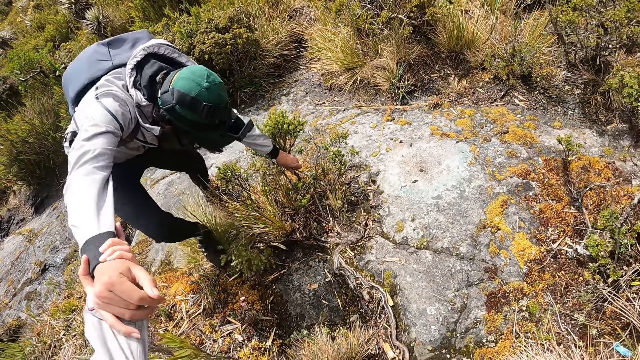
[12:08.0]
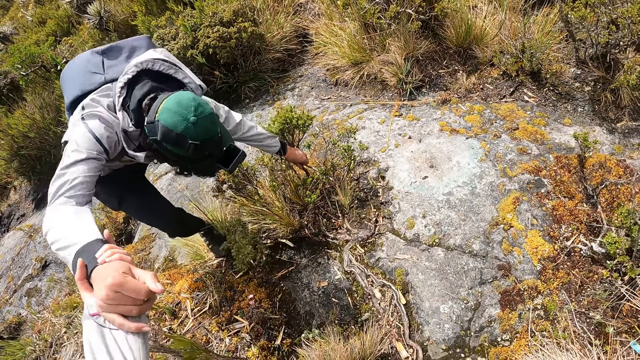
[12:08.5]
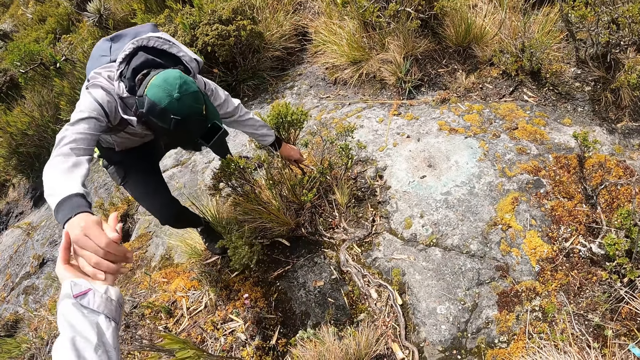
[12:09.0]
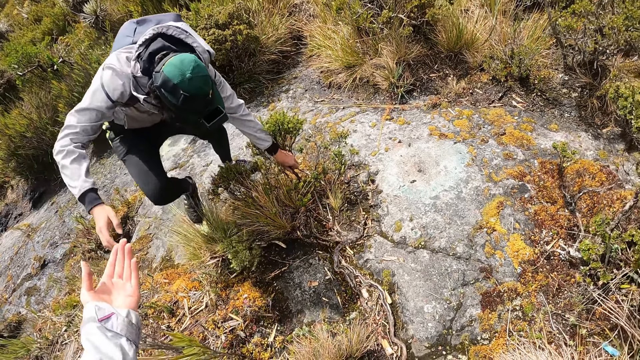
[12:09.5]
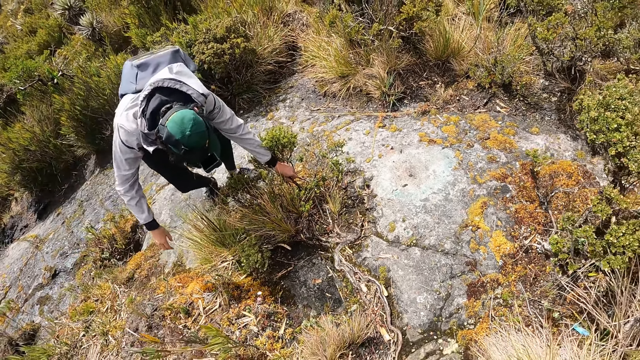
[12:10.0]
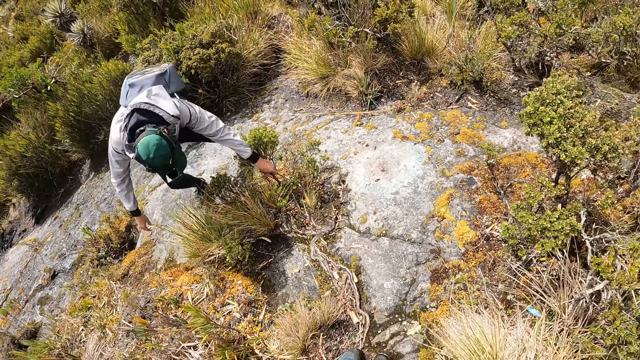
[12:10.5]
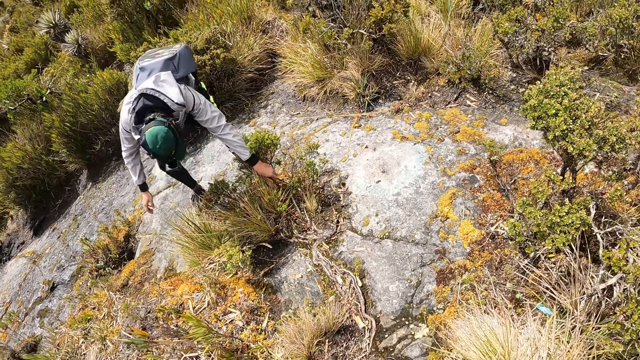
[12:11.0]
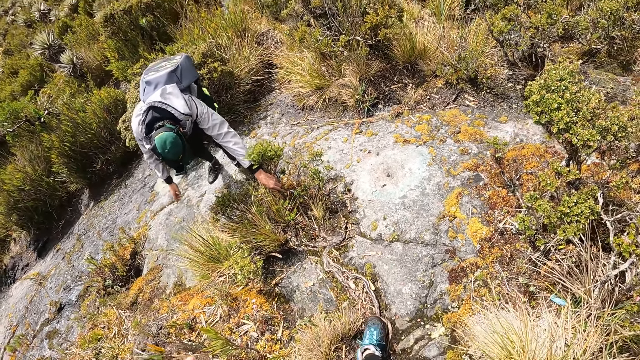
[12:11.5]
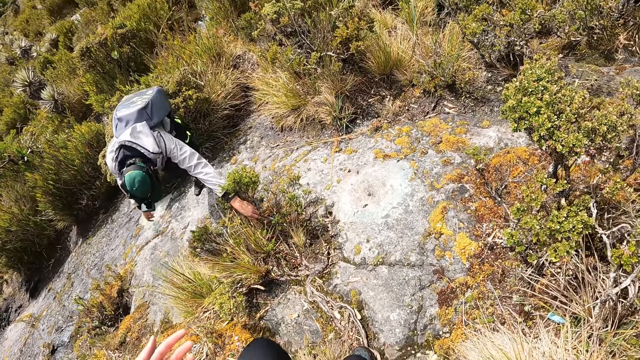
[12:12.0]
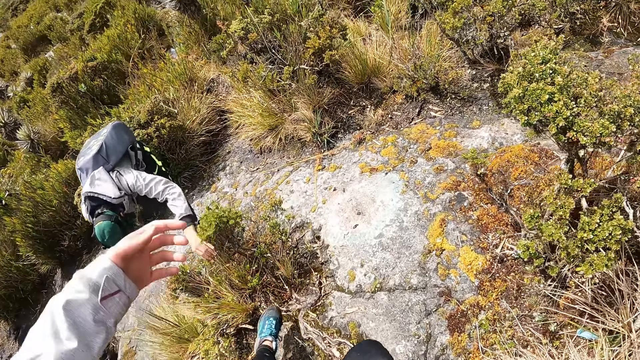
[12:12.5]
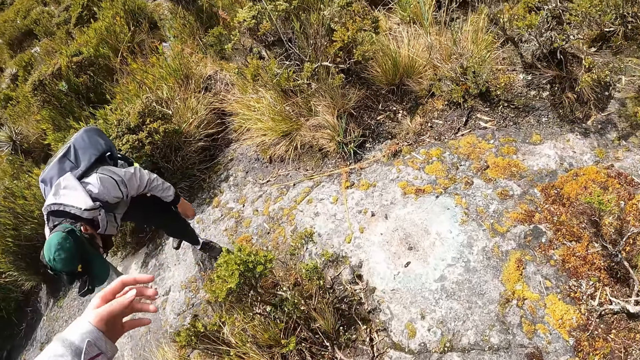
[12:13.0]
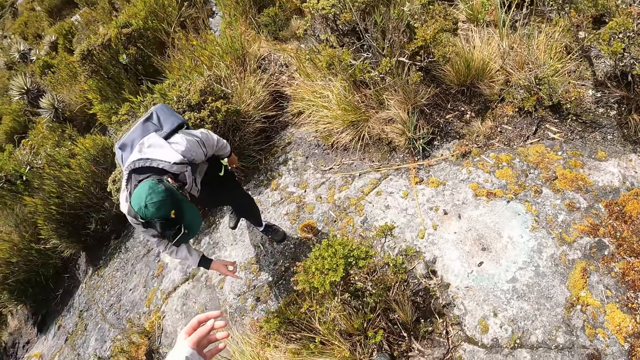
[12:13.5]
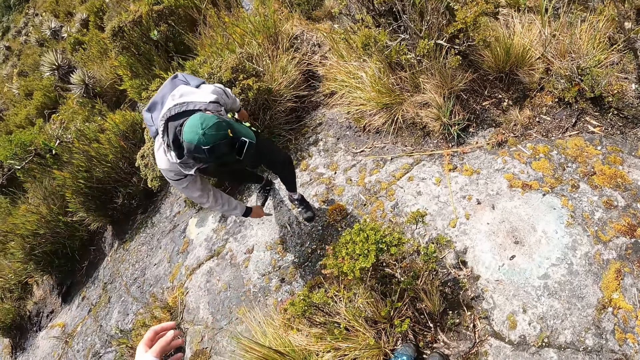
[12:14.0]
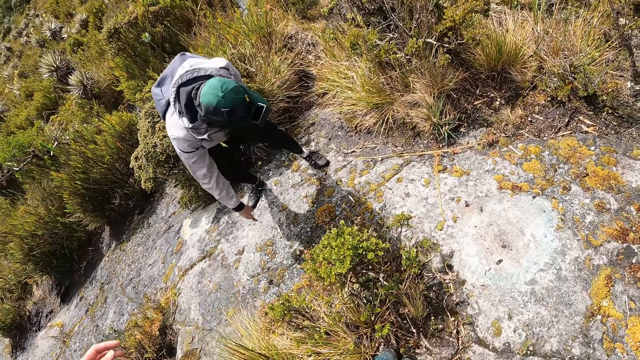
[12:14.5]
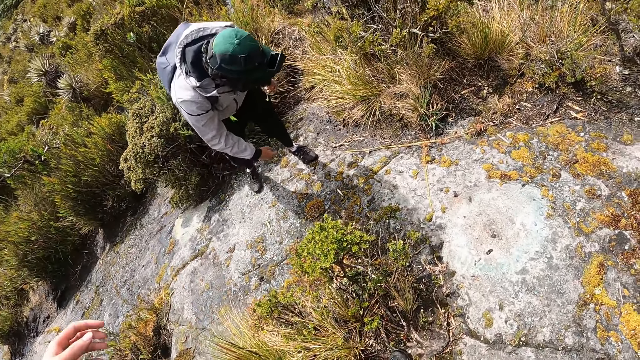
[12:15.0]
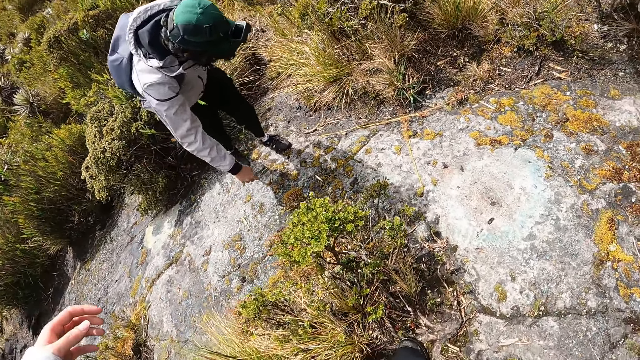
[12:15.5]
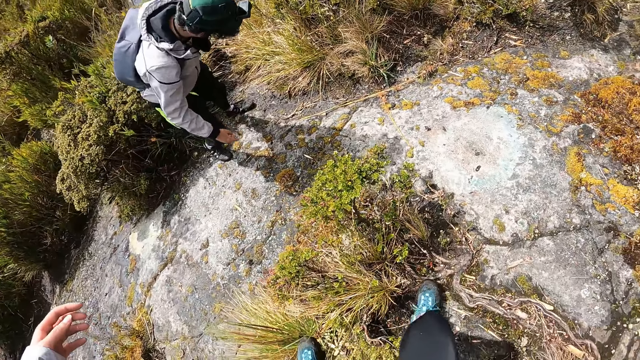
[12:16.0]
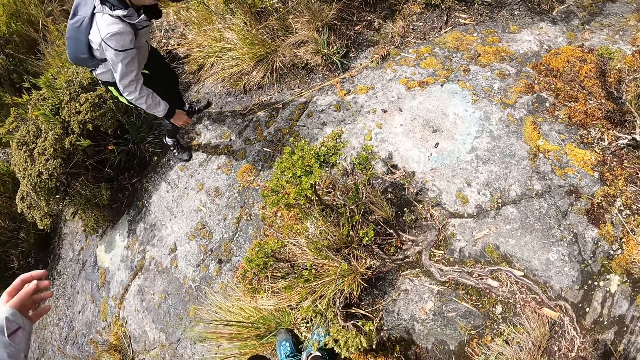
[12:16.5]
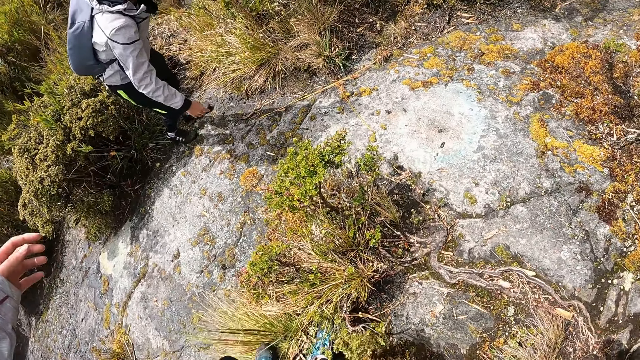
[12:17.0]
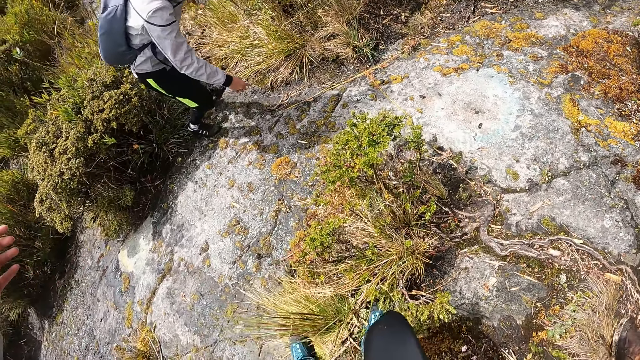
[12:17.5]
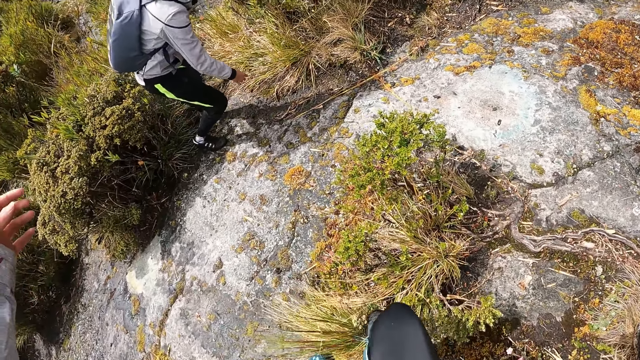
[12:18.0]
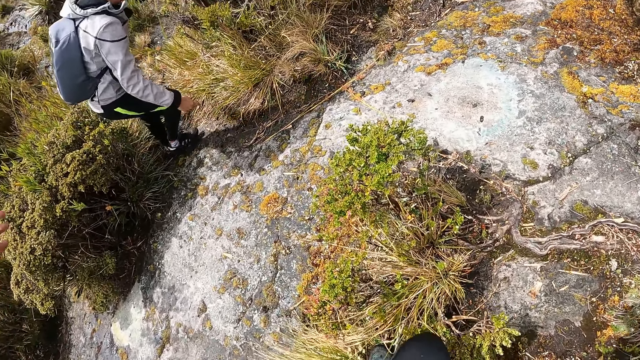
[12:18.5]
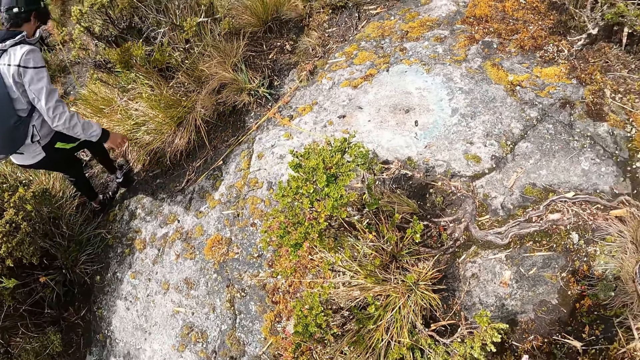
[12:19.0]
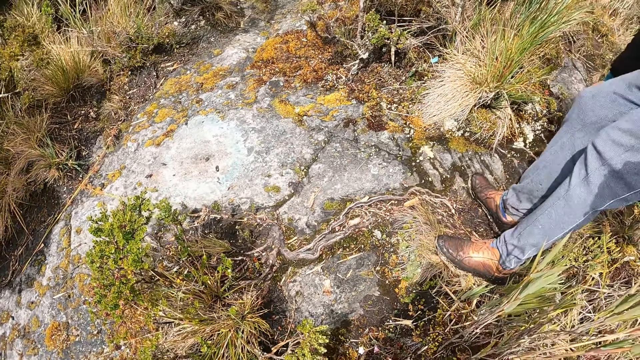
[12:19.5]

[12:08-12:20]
The camera wearer leaves the man with her left hand. The man leaves the plant with his left hand.

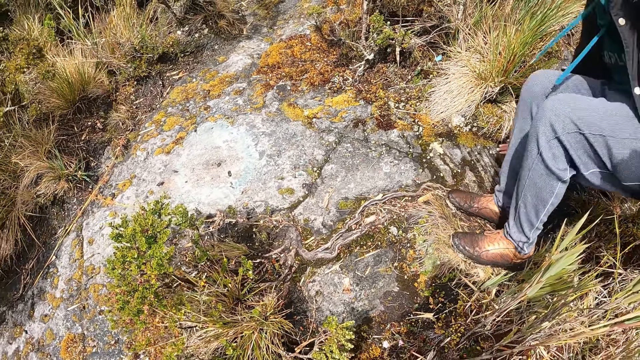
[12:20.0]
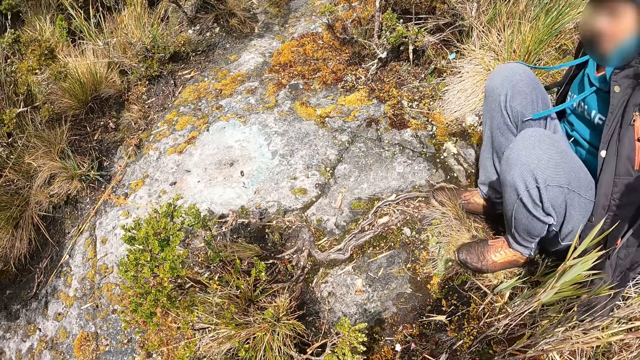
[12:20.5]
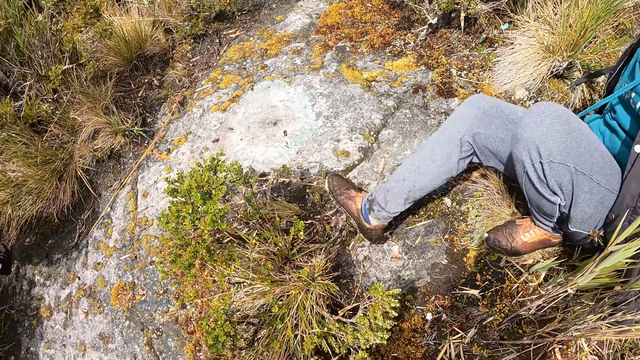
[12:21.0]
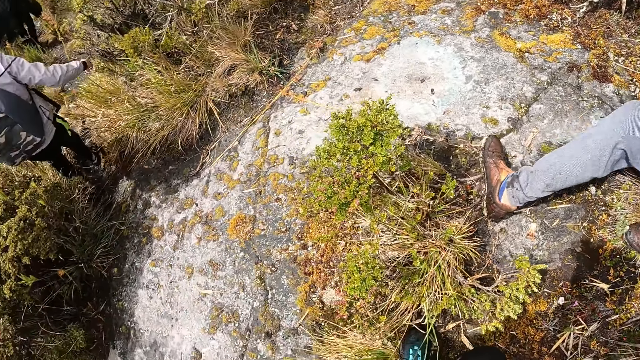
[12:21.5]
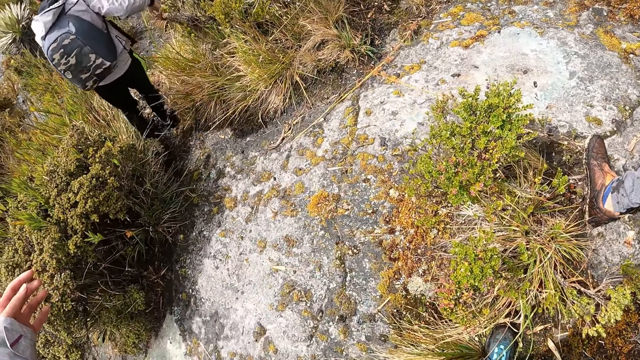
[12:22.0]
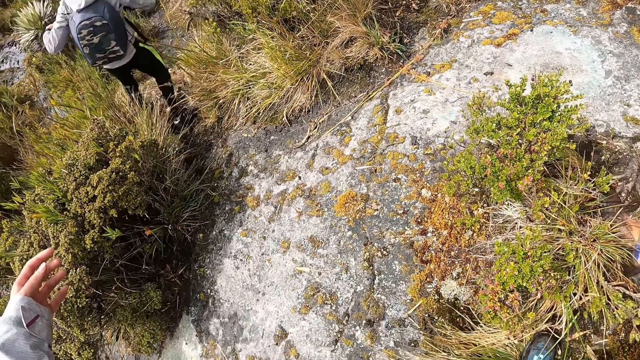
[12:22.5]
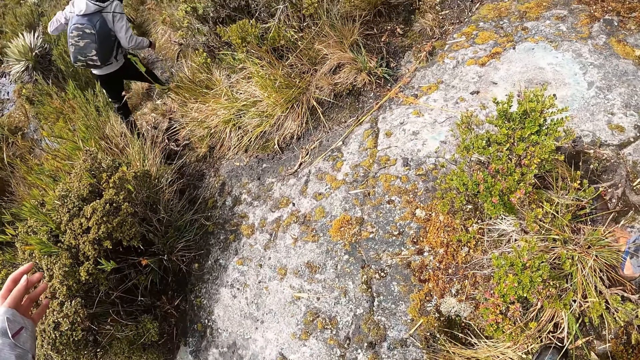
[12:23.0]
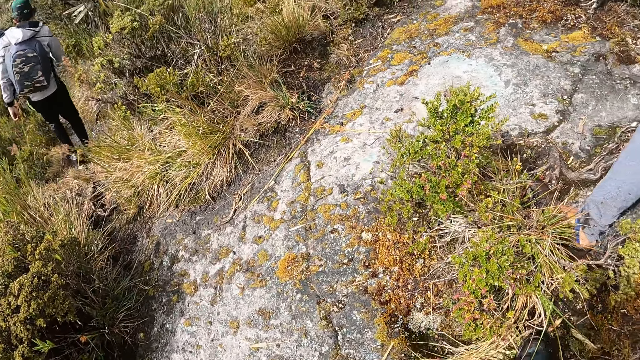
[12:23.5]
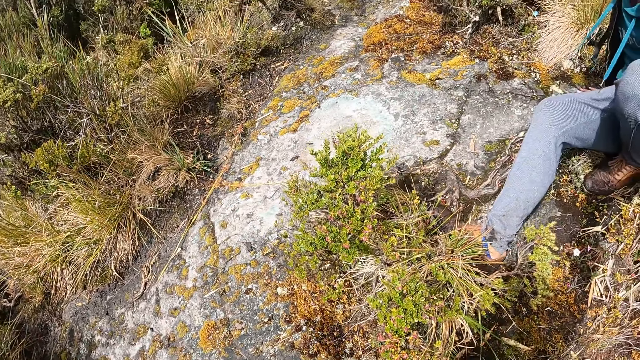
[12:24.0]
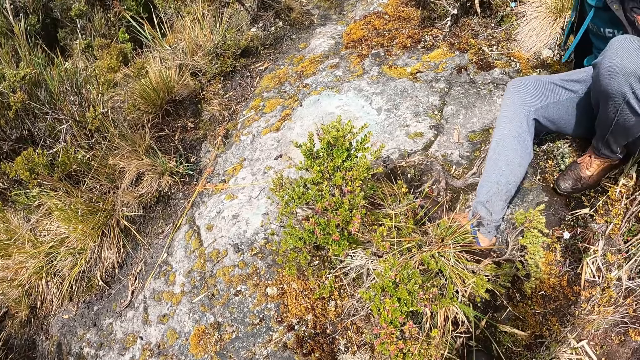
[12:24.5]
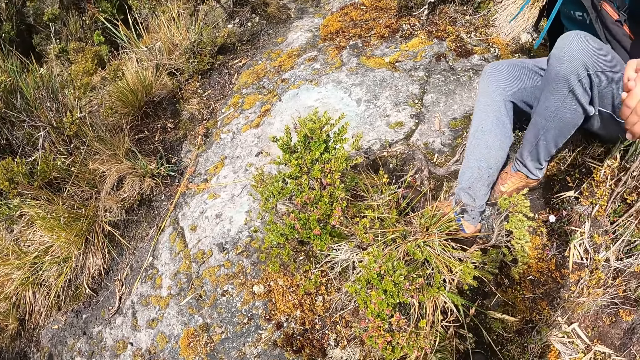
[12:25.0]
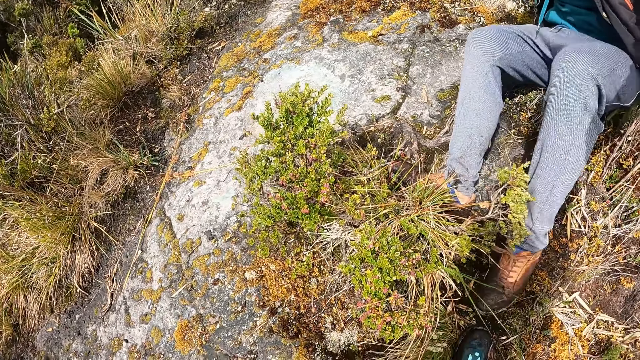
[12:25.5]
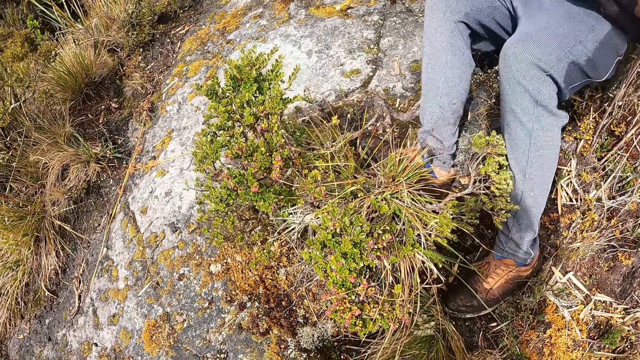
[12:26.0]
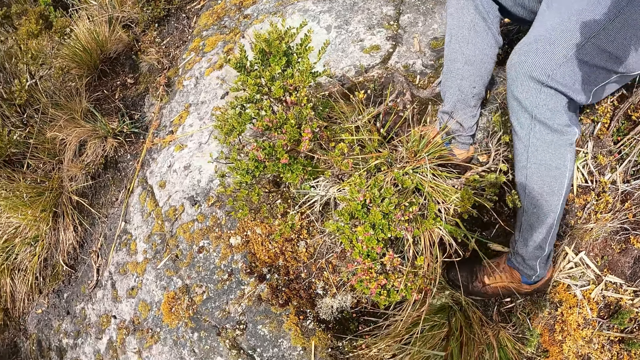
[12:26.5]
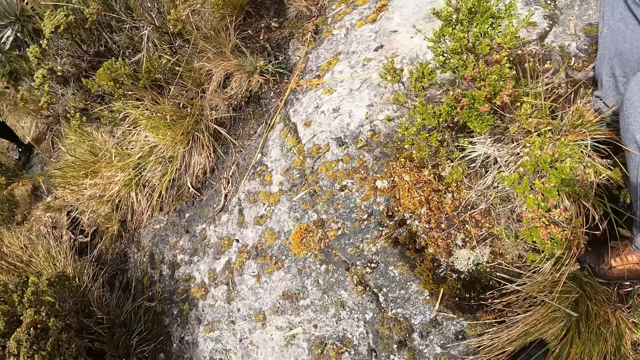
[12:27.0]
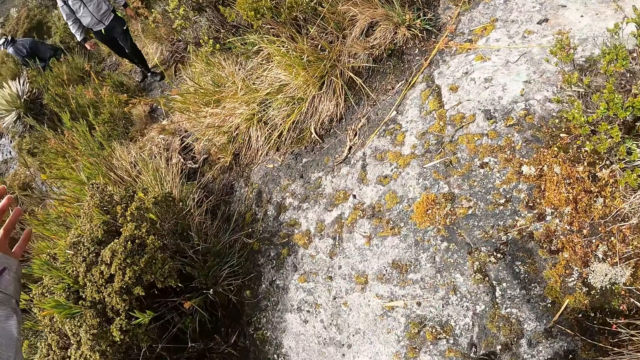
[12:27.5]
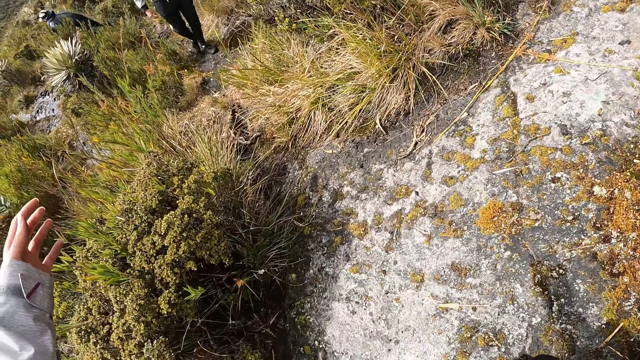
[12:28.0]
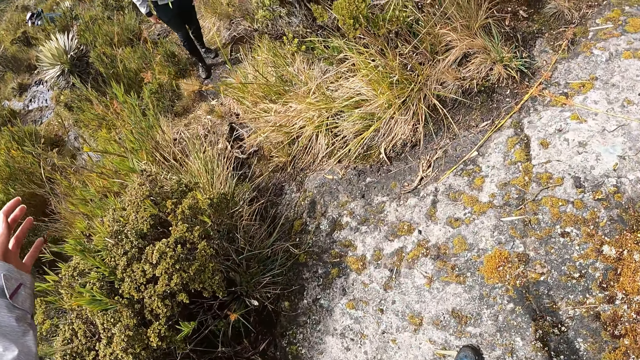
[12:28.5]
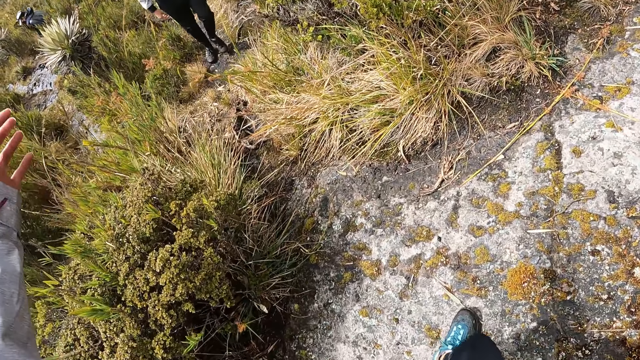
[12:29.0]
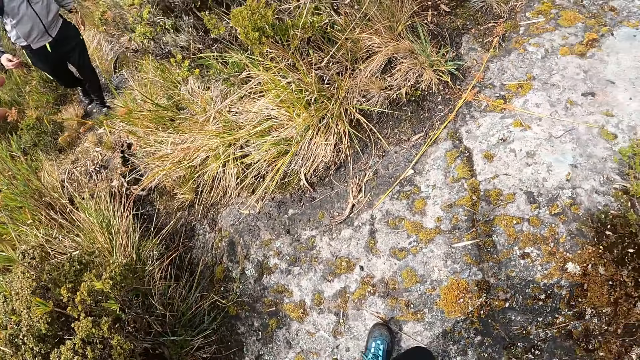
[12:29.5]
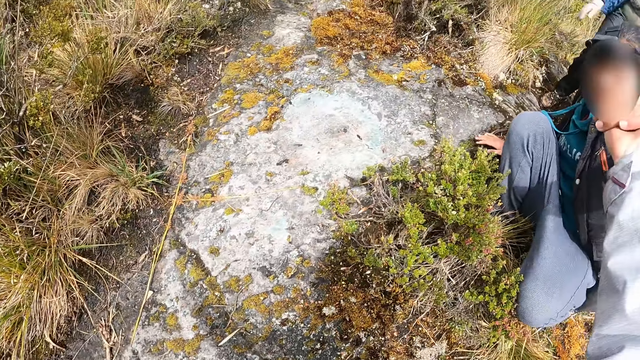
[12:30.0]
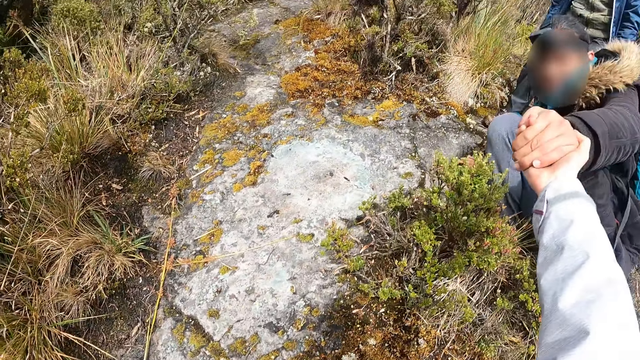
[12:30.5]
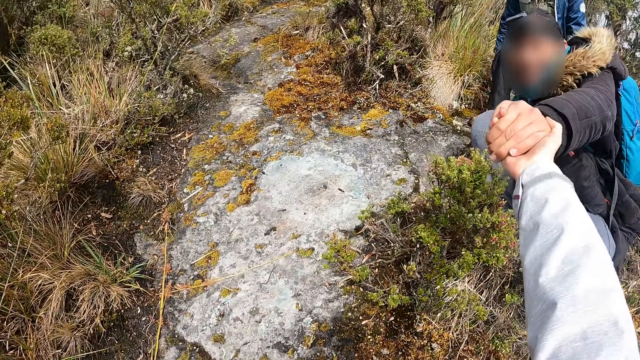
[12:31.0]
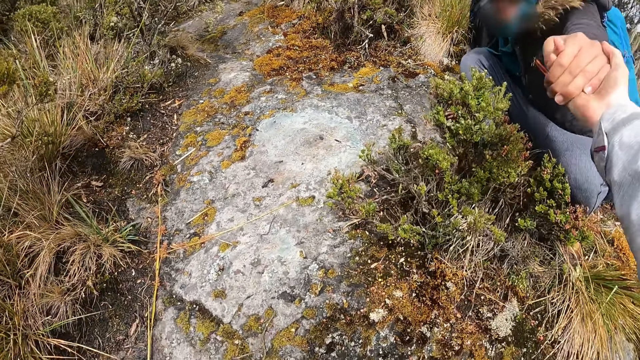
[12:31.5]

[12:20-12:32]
The camera wearer holds the man with her right hand.
